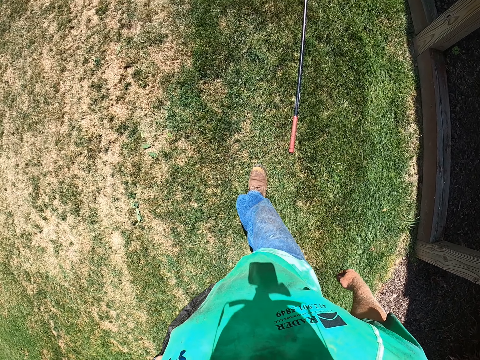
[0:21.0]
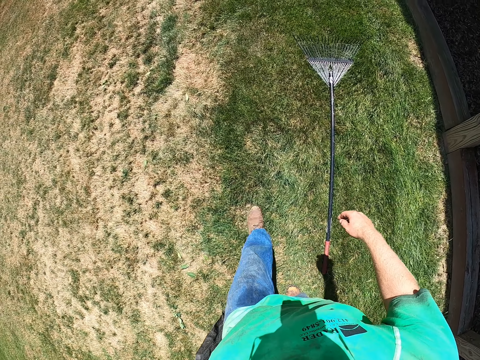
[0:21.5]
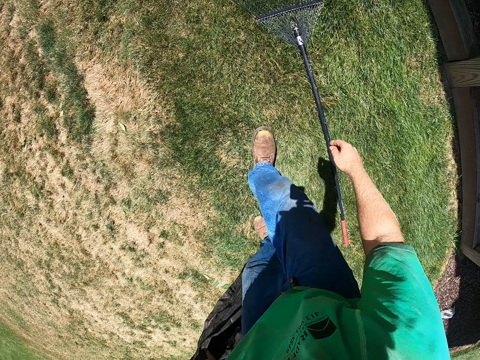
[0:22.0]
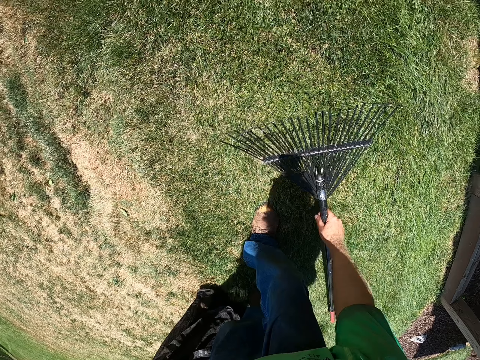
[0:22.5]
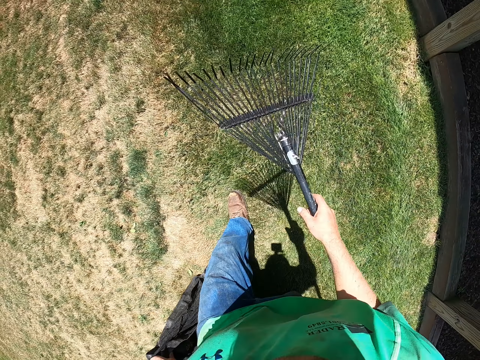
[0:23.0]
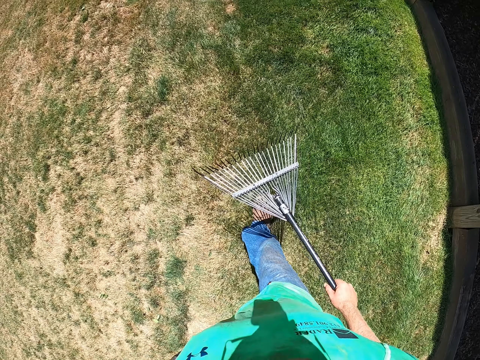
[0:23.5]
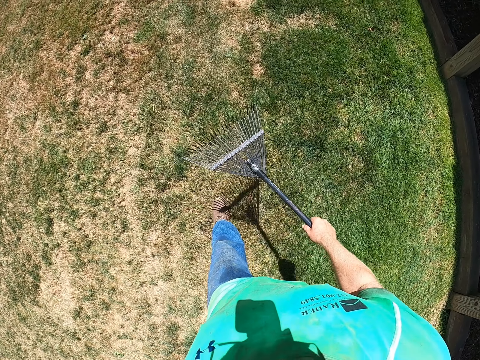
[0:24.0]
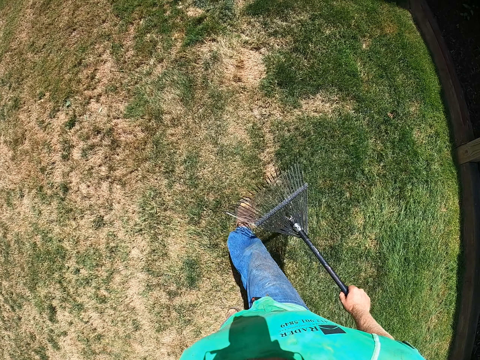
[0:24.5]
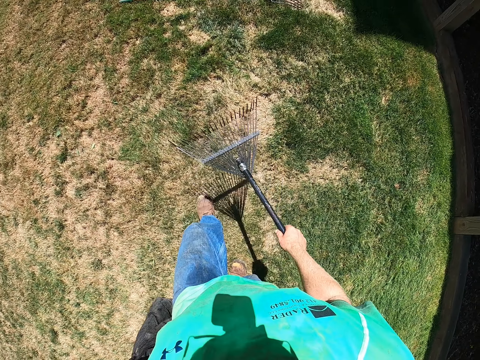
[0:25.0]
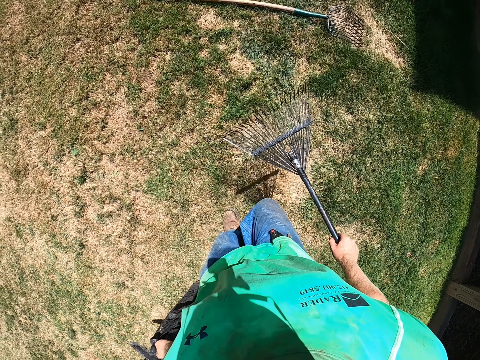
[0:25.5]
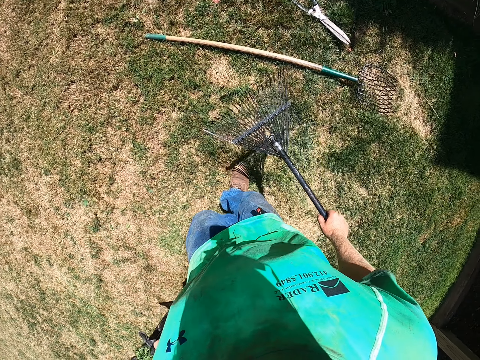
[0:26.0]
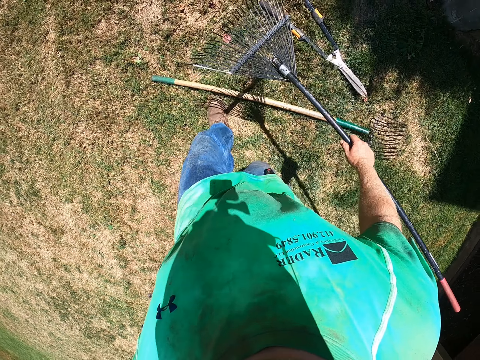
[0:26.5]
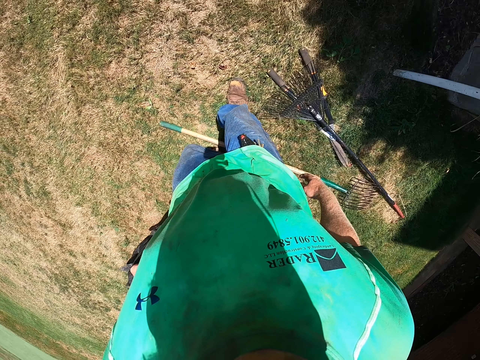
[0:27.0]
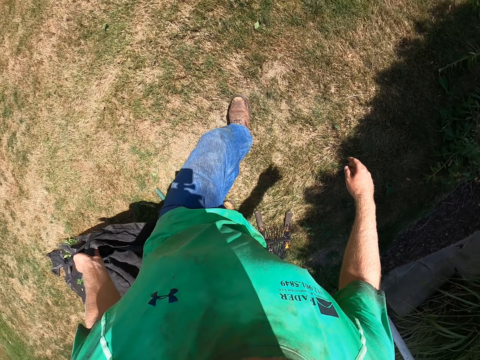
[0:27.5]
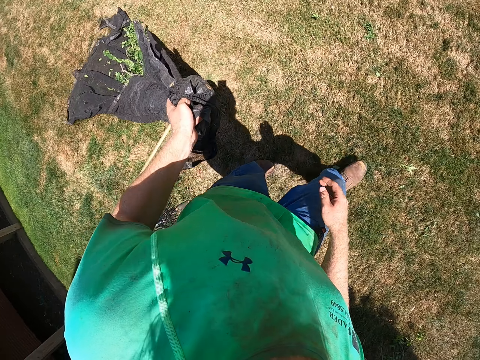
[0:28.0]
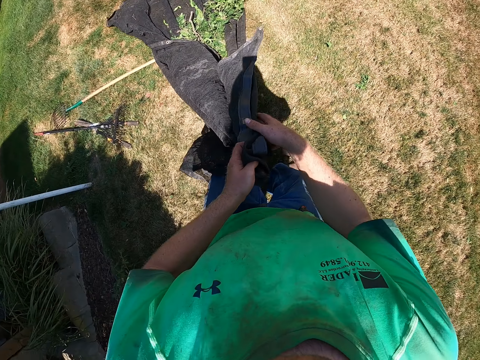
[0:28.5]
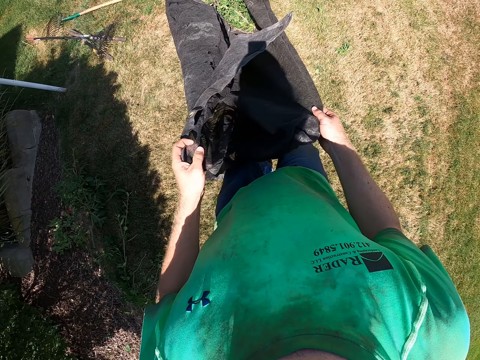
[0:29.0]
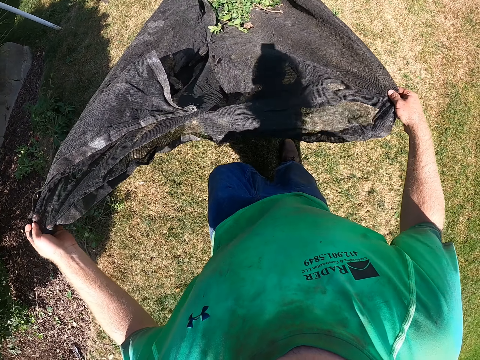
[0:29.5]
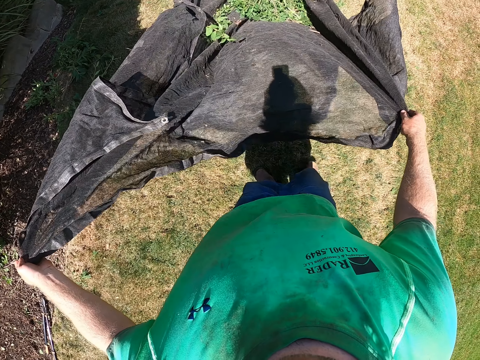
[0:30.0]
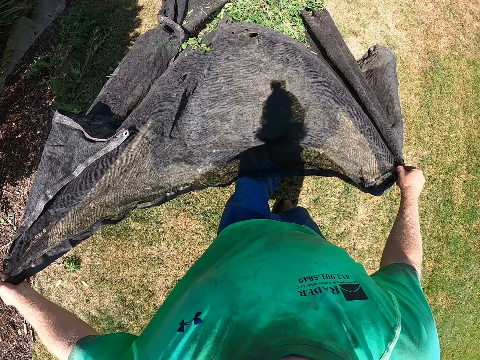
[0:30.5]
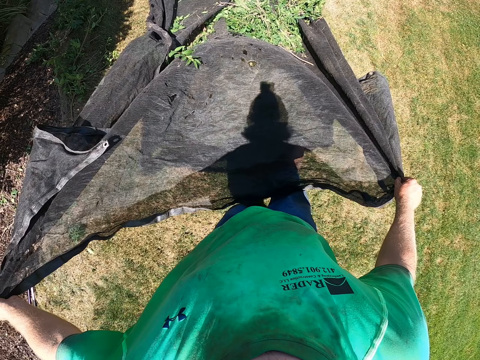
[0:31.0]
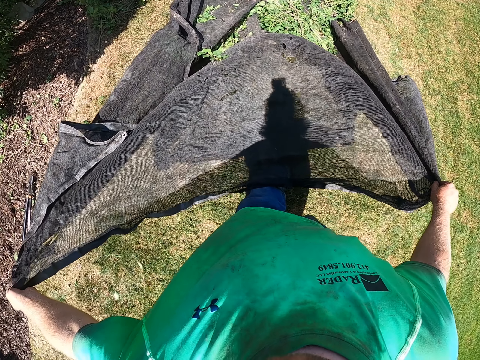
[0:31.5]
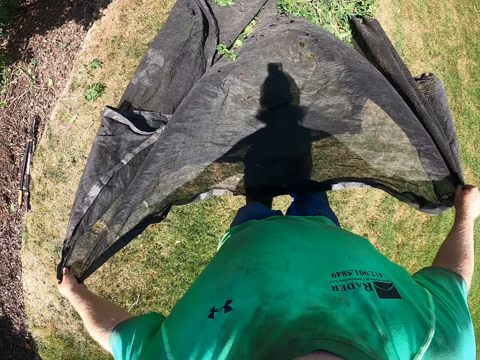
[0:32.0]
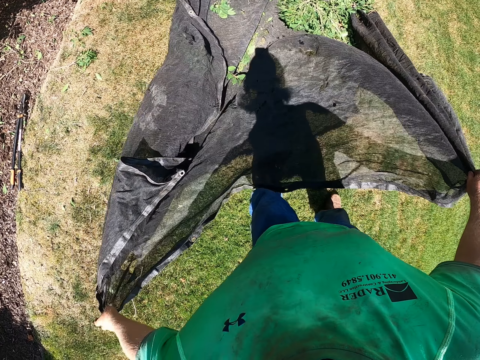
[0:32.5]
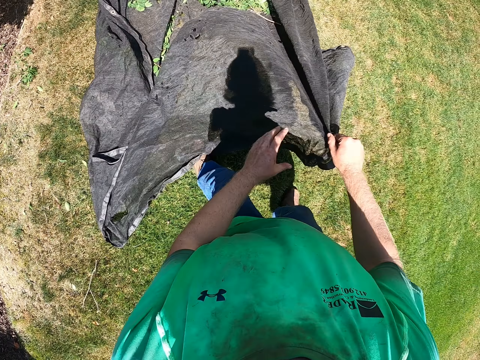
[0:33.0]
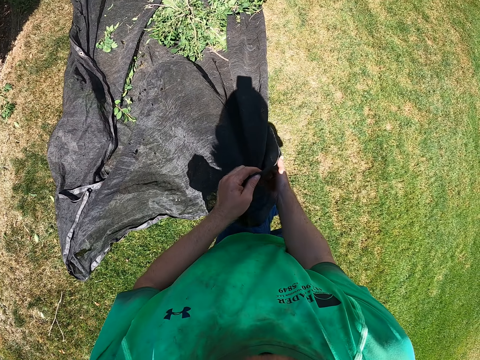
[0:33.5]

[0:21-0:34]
The camera wearer picks a rake from the ground with his right hand. He walks. He drops the rake on the ground with his right hand. He walks. He spreads the cloth on the ground with both hands.

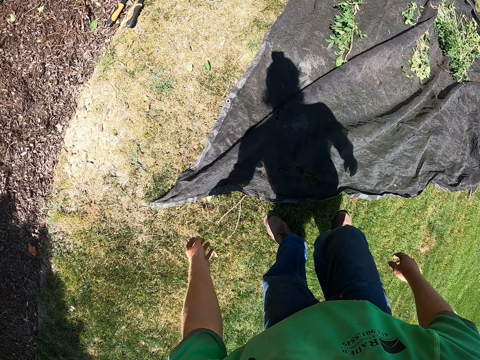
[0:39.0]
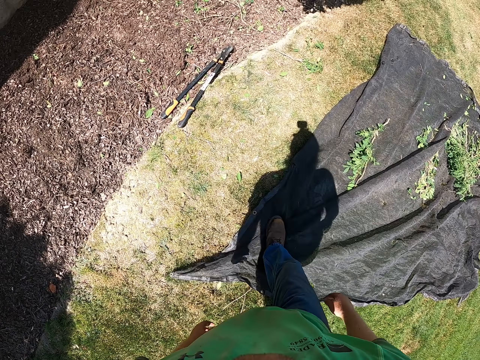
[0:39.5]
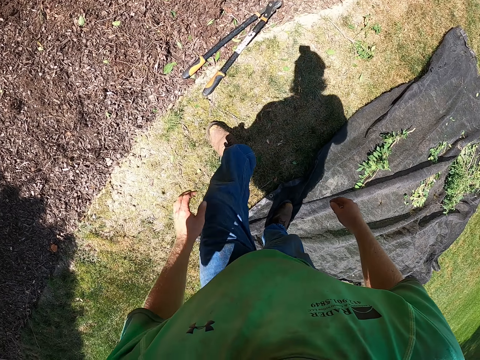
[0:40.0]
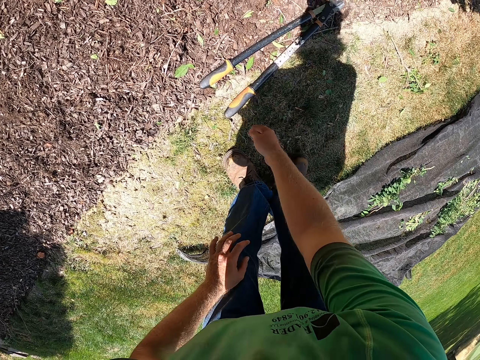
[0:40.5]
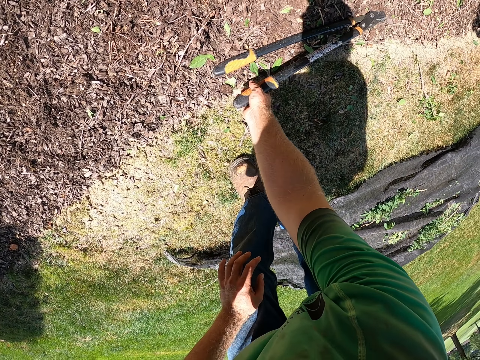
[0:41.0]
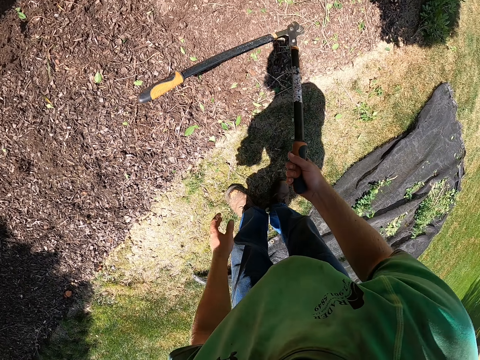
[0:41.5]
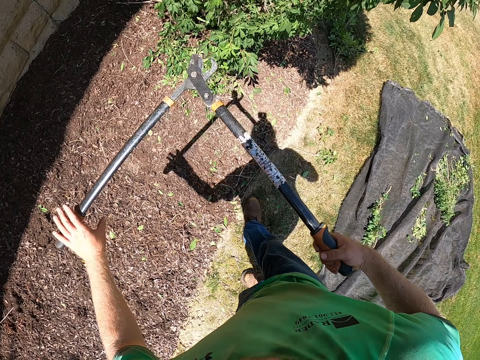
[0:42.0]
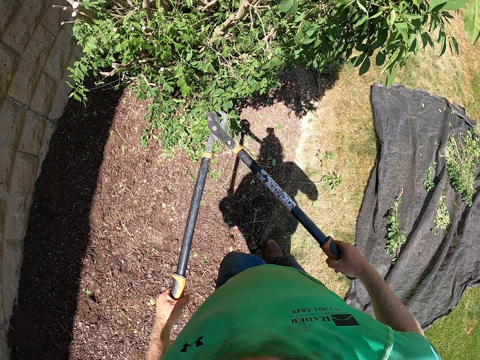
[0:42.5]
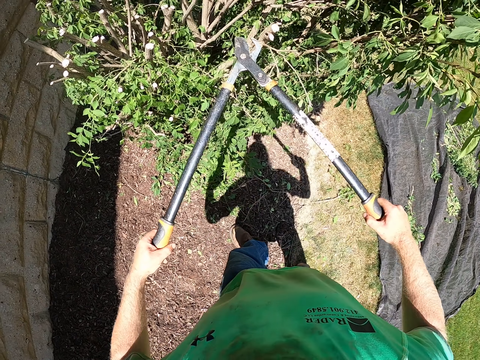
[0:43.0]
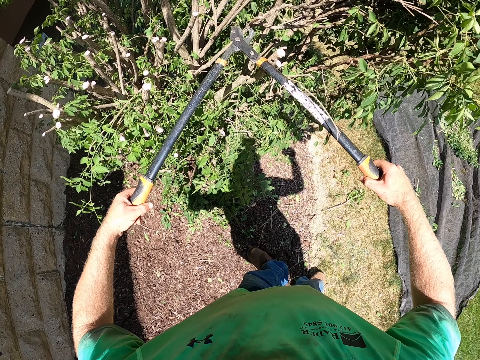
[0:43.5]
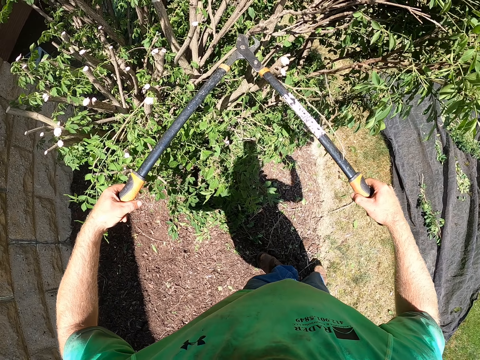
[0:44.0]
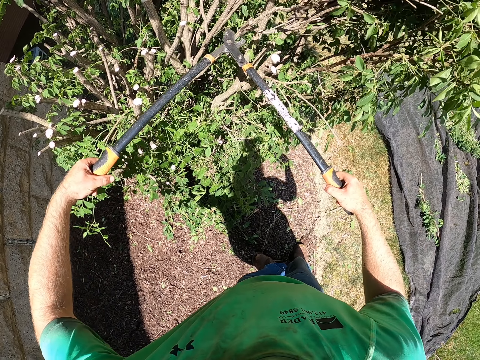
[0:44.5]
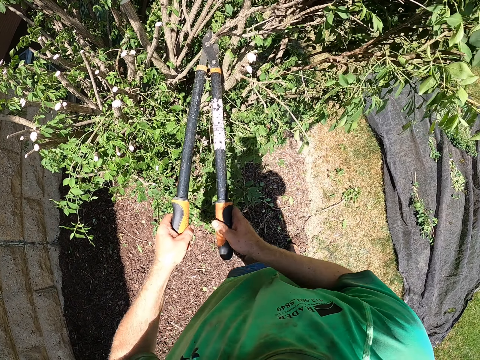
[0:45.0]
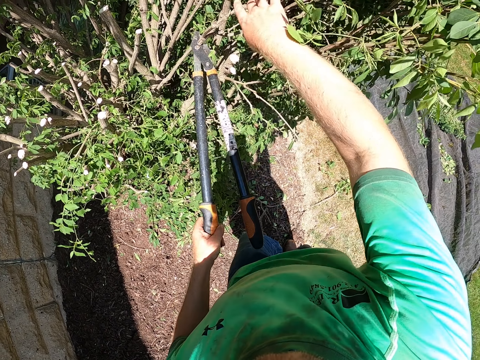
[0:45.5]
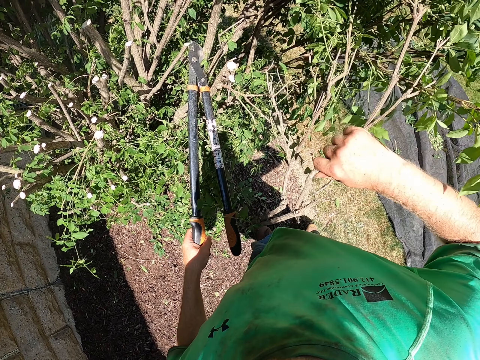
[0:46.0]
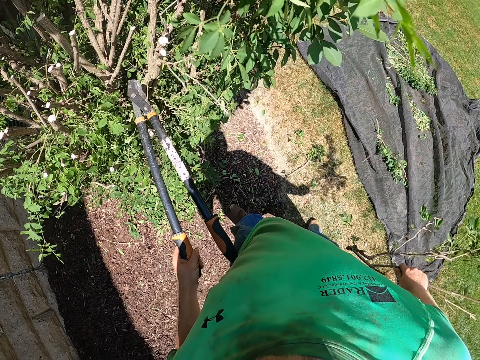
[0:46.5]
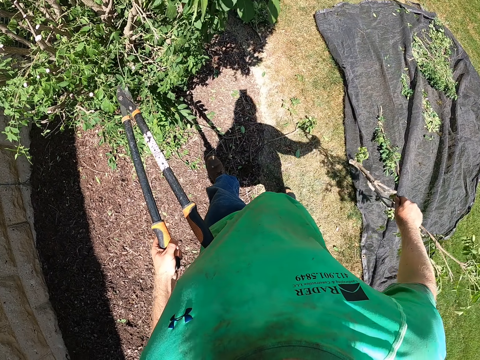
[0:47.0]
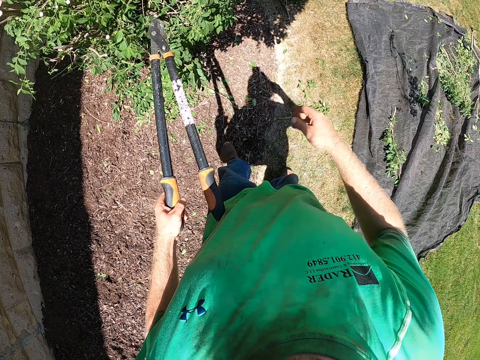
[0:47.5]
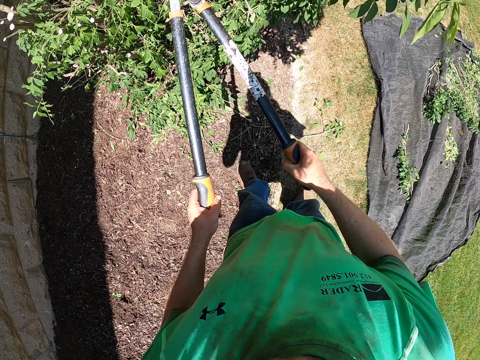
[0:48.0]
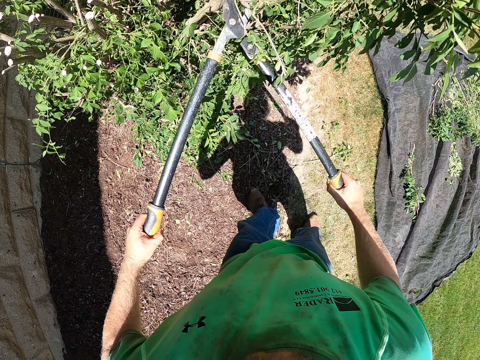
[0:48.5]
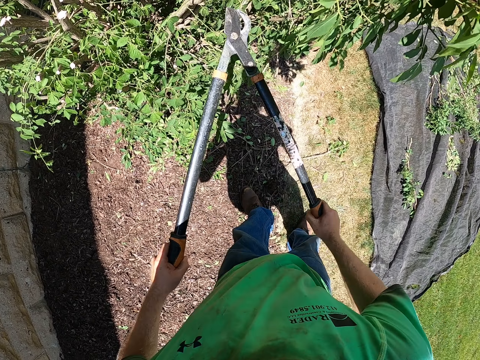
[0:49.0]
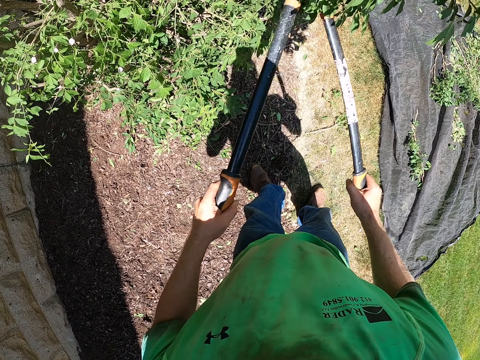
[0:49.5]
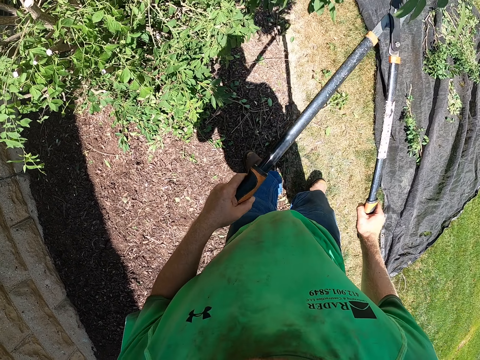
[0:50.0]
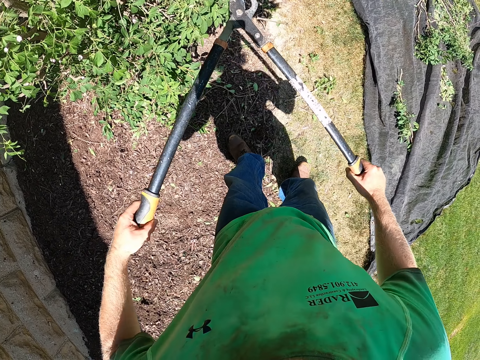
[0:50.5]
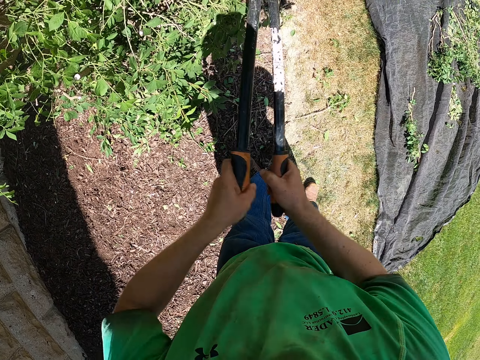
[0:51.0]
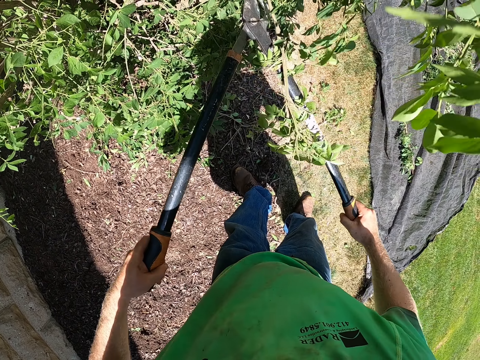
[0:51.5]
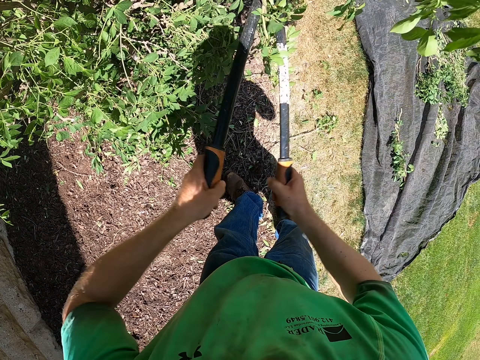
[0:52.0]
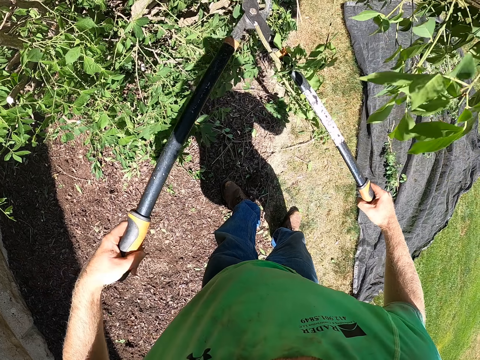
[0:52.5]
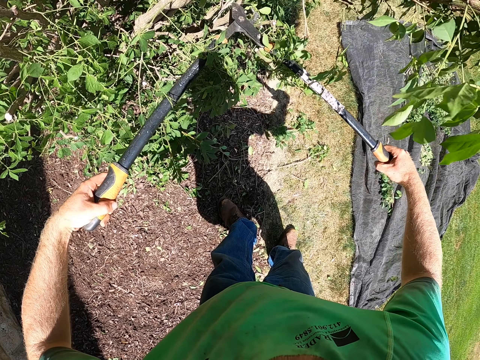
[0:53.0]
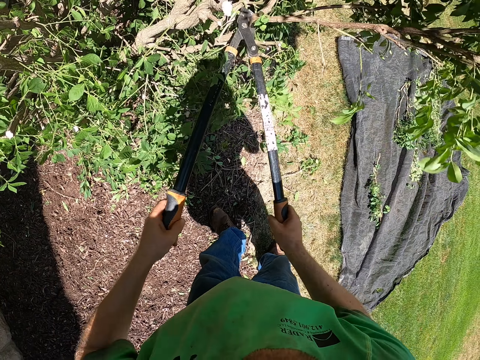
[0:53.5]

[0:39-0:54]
The camera wearer picks up a shear from the ground with his right hand. He cuts branches of a shrub with the shear in both hands. He removes a branch of the shrub with his right hand. He throws the branch of the shrub in his right hand into the cloth with grass on the ground. He cuts the branches of the shrub with the shear in both hands.
